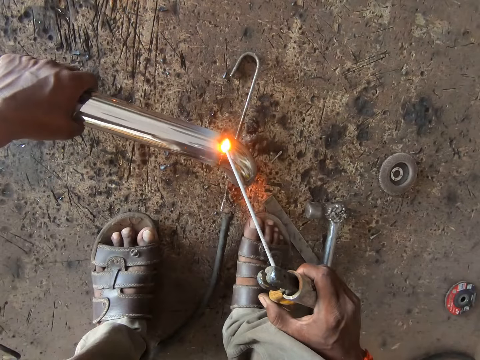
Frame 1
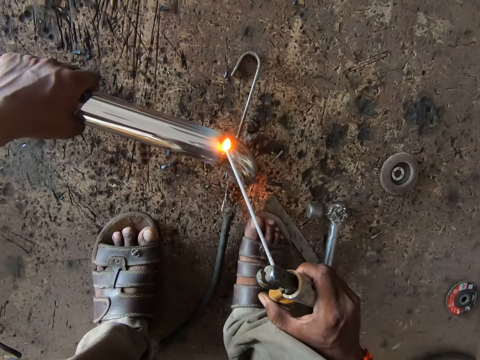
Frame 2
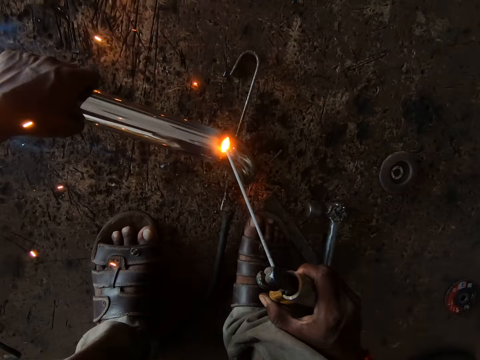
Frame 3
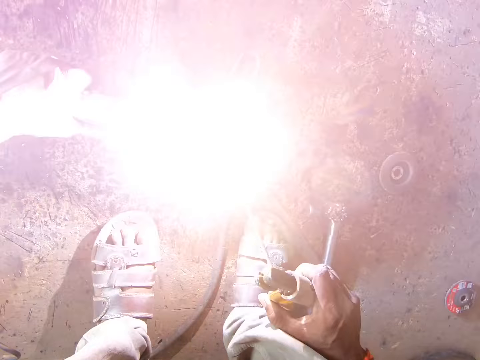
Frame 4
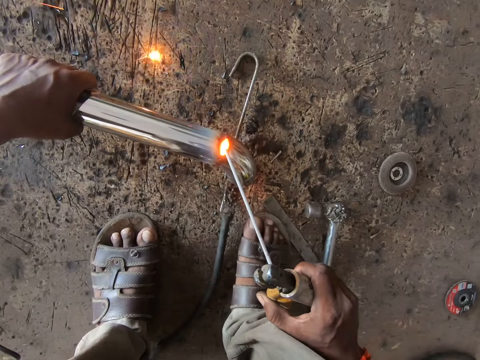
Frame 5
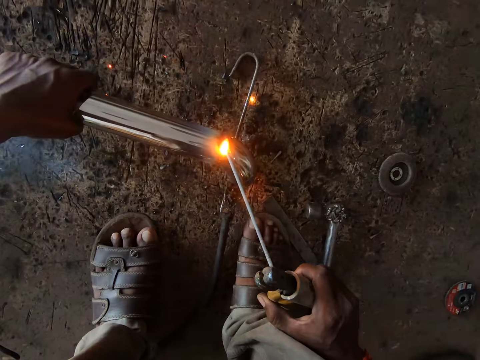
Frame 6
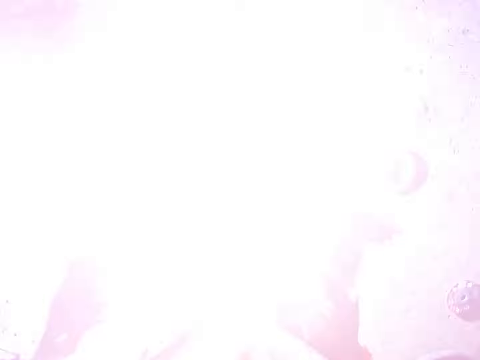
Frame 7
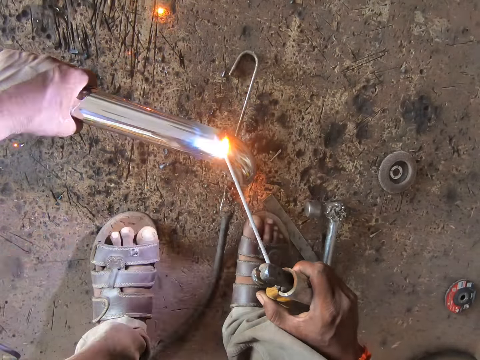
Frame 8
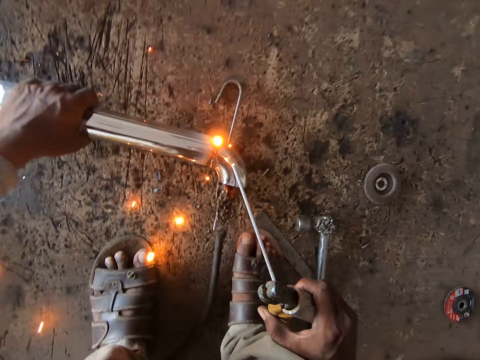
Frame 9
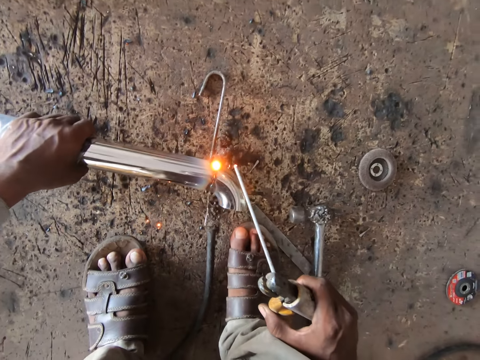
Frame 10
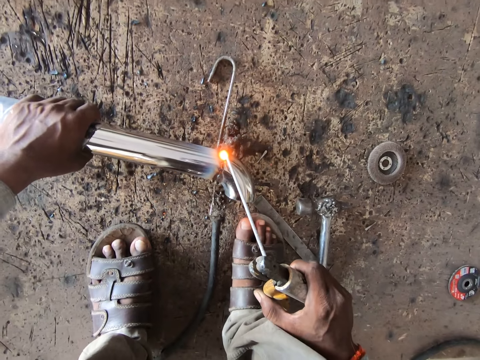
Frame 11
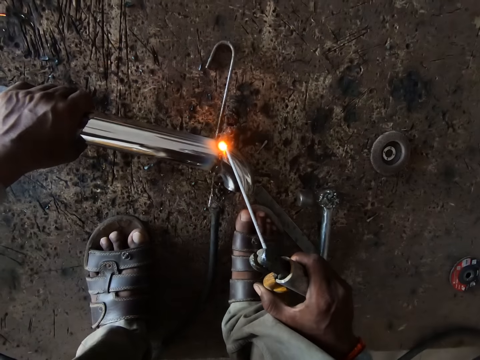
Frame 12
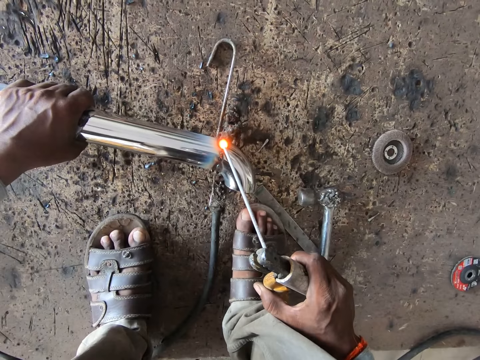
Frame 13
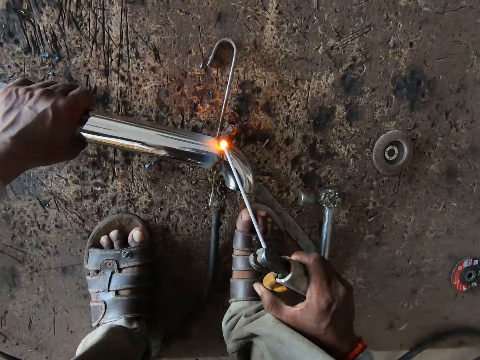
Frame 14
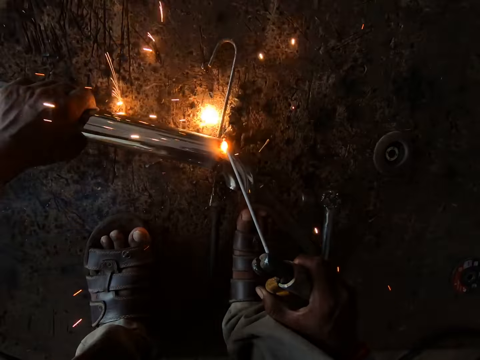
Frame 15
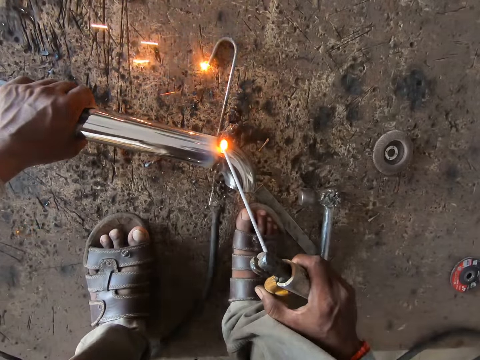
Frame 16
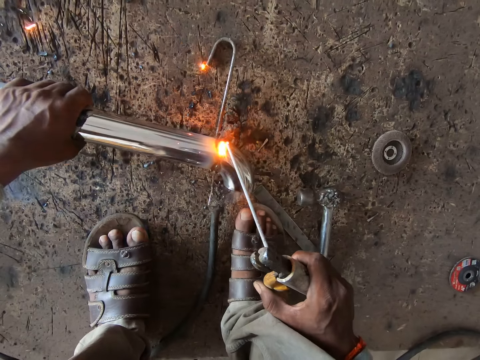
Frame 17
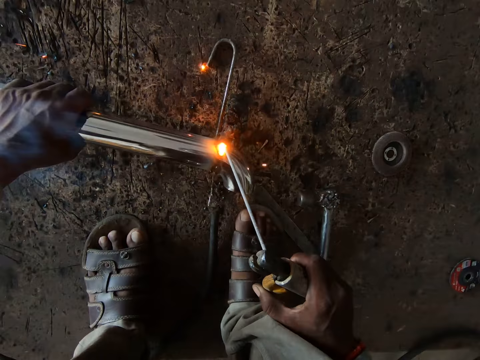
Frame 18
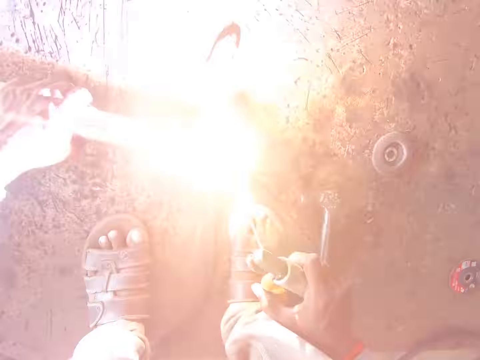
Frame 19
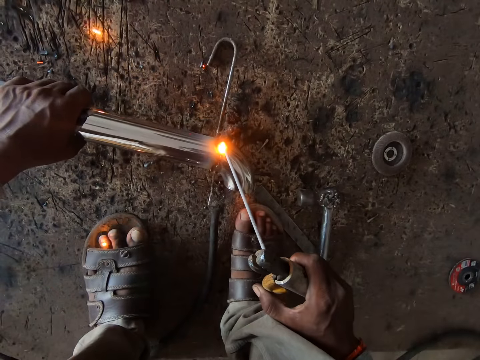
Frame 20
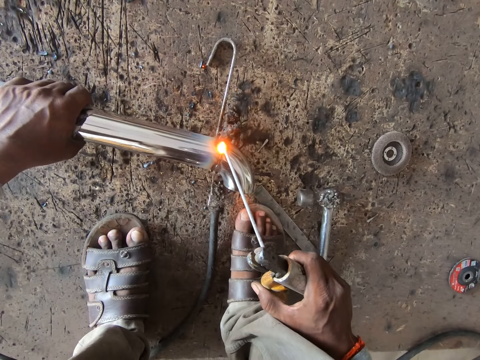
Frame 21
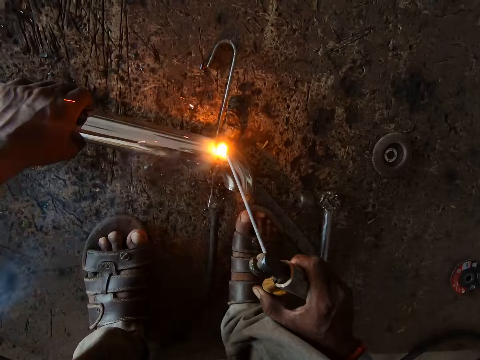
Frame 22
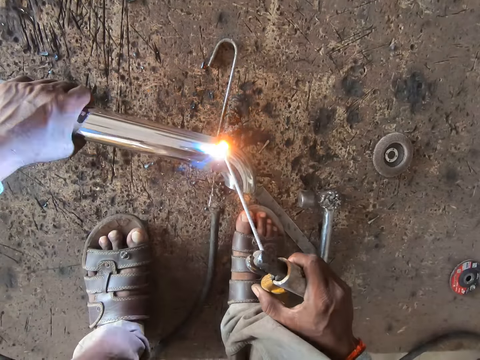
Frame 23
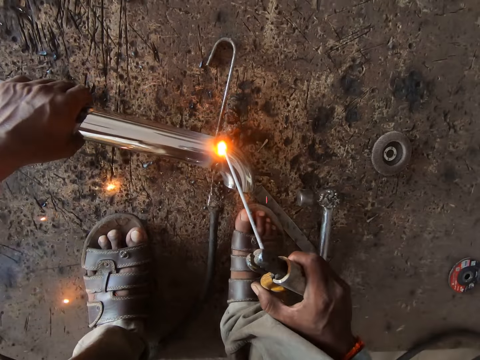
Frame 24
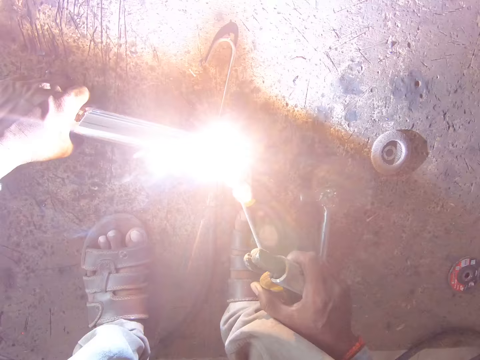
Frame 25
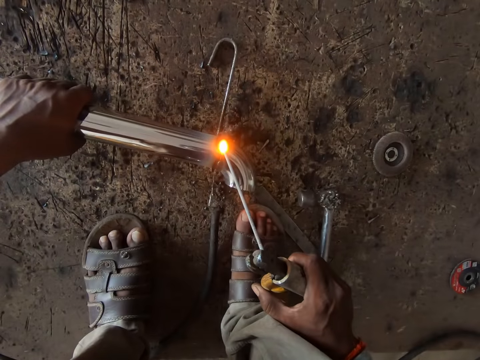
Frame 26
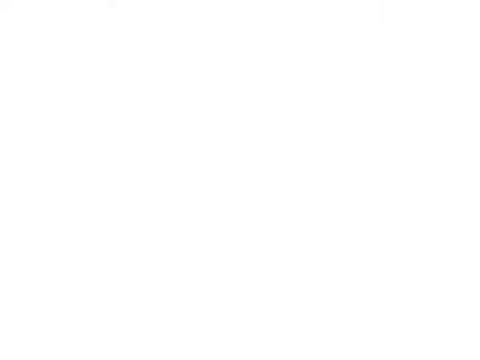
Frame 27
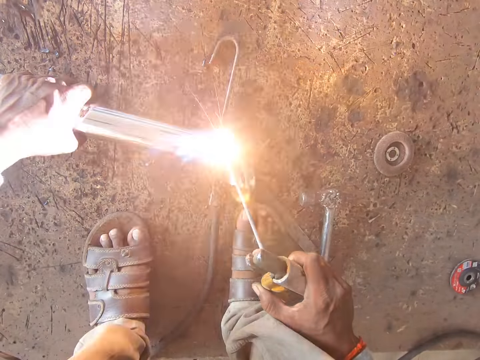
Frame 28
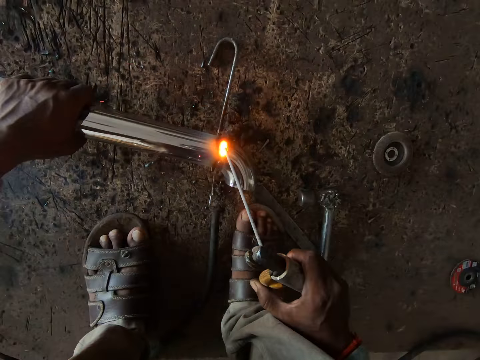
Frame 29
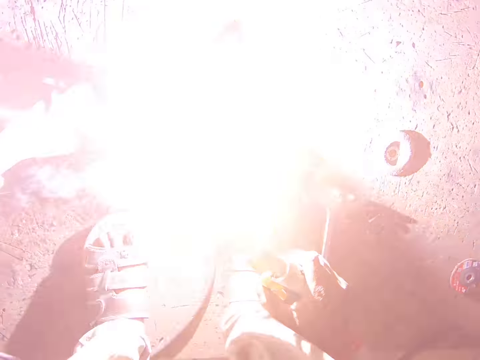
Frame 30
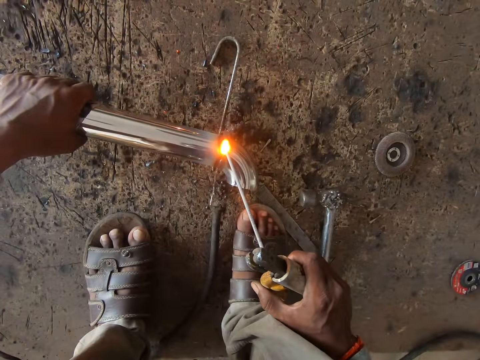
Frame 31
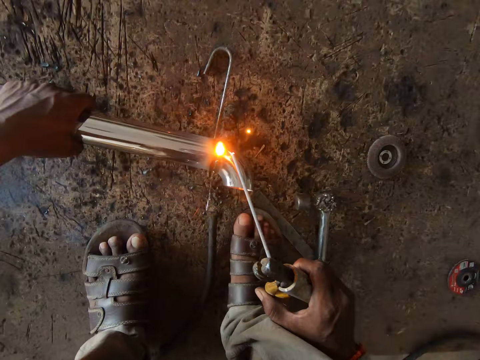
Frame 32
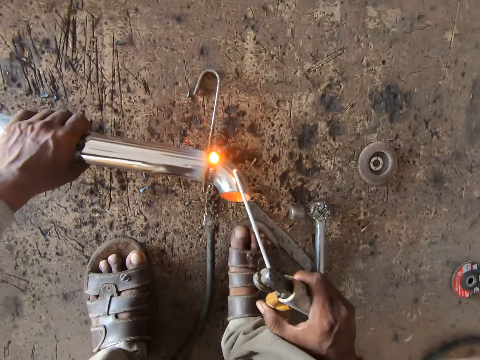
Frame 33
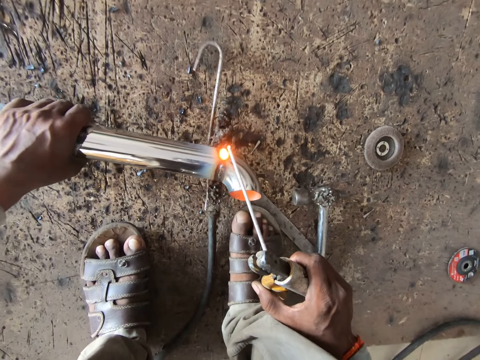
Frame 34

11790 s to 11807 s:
The camera wearer turns the rail. They turn the rail again.

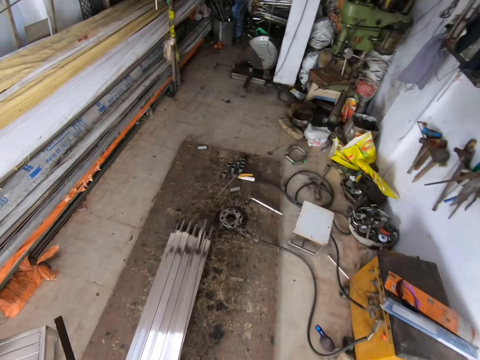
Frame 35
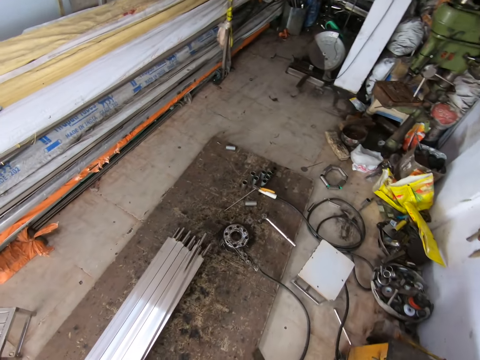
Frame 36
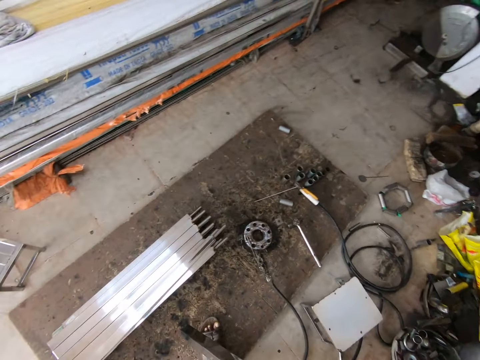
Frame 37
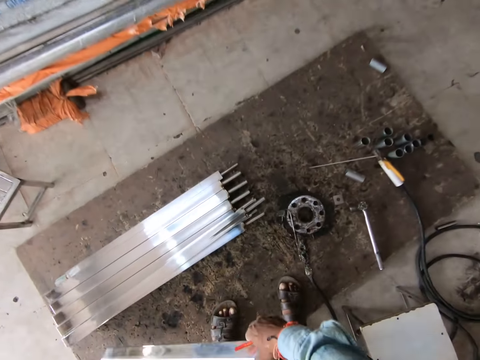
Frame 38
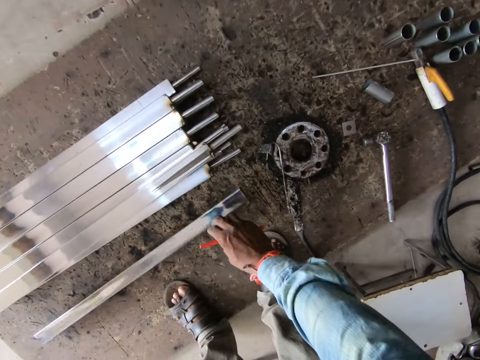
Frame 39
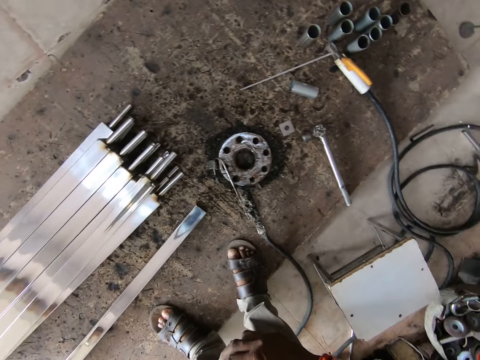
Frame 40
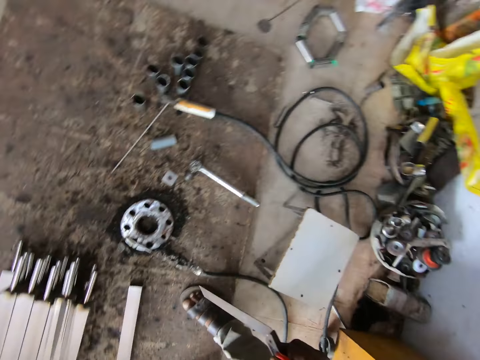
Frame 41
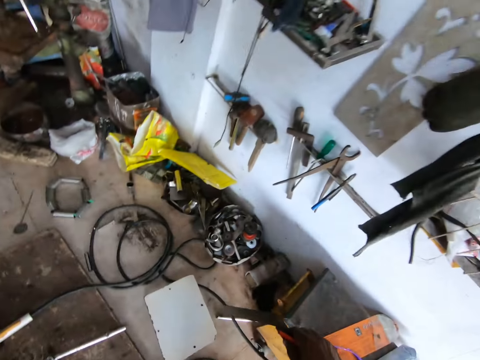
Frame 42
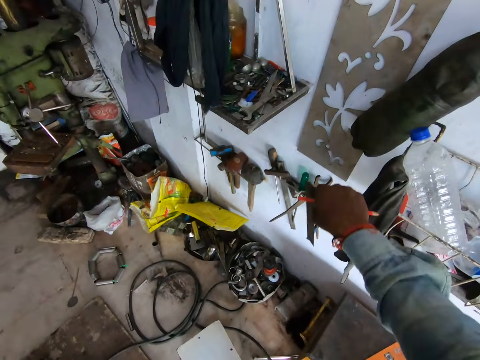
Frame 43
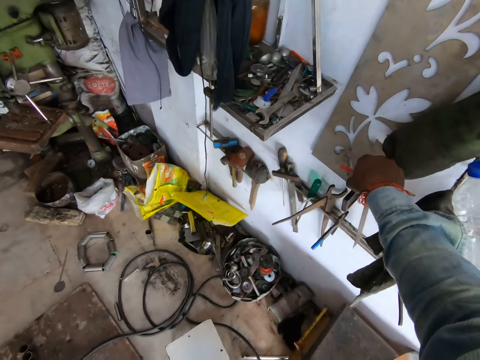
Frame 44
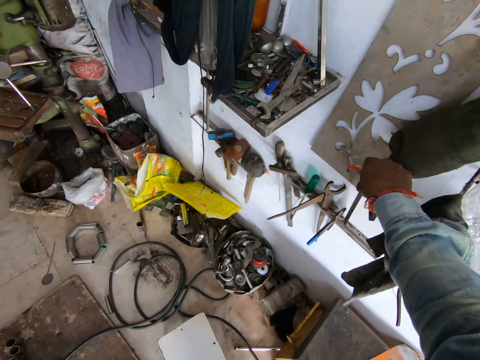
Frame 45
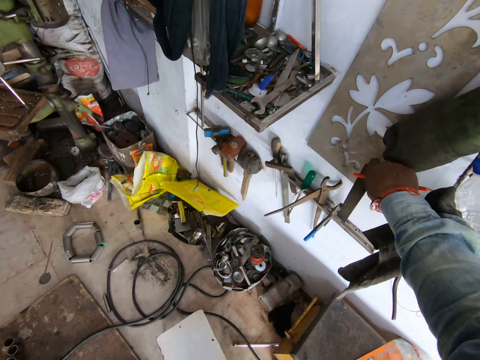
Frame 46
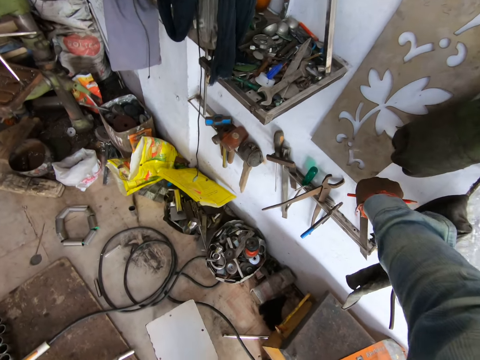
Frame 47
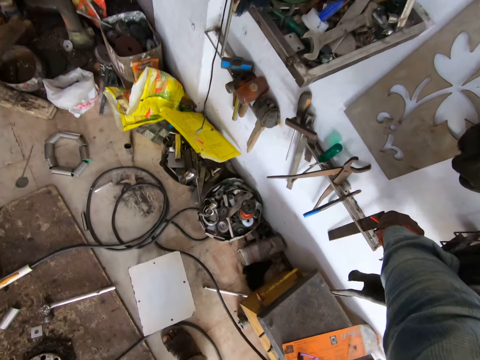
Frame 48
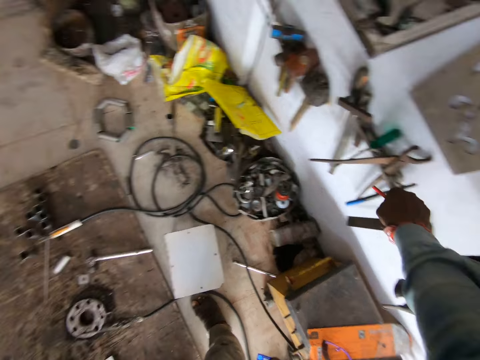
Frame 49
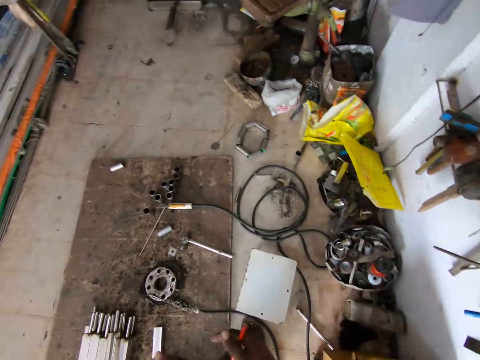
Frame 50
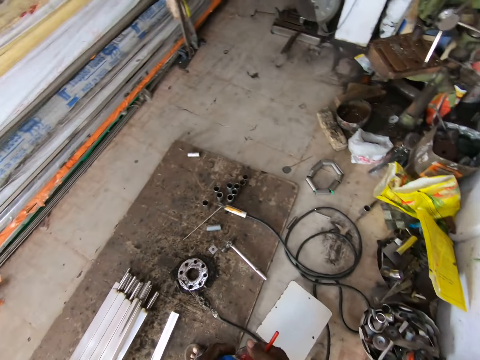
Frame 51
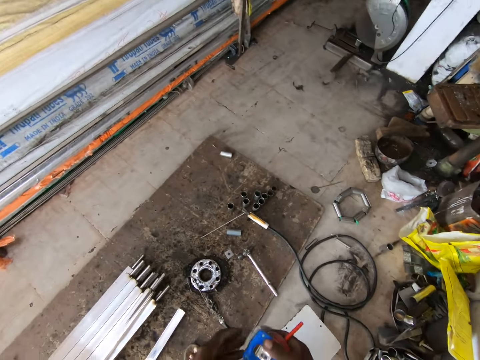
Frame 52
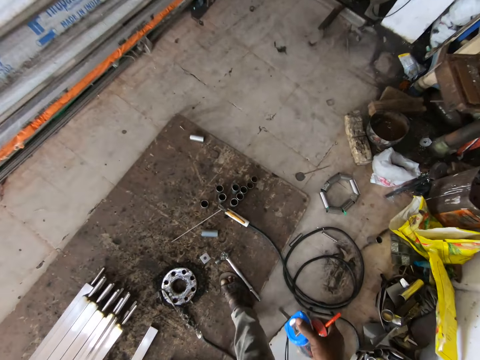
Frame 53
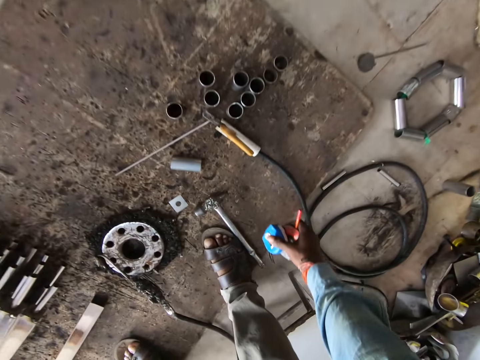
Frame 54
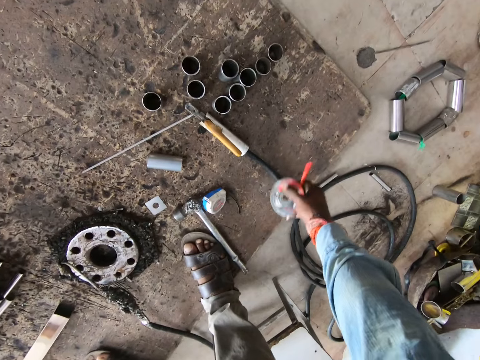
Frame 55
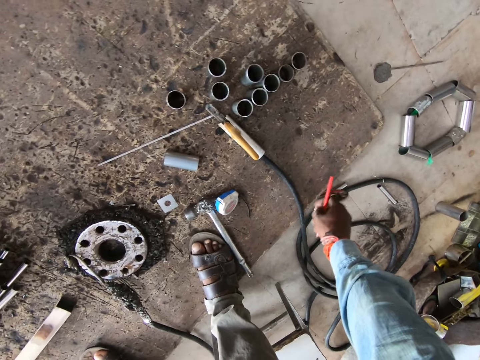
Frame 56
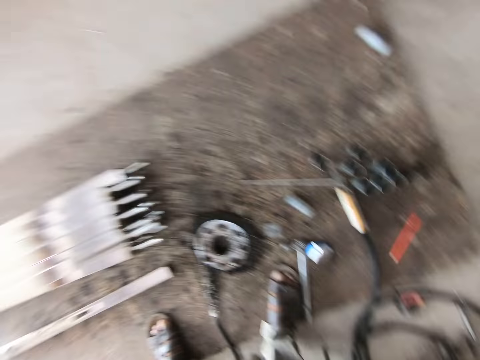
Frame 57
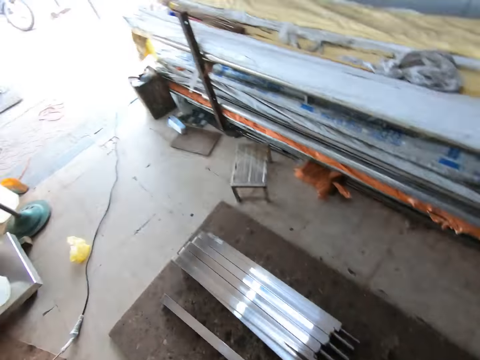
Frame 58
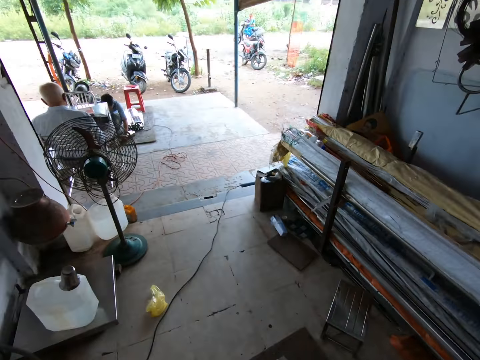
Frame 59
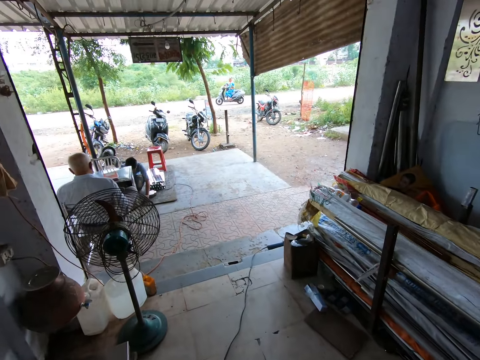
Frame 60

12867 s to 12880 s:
The camera wearer drops a metal bar on the ground with his right hand. He passes a precision square from his left hand to his right hand. He hangs the precision square on a shelf with his right hand. He passes a tape measure from his left hand to his right hand. He drops the tape measure on the ground with his right hand. He drops a disk on the ground with his right hand. He drops a pen on the ground with his right hand.
